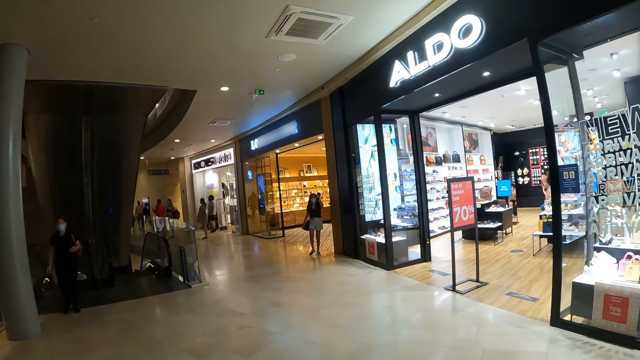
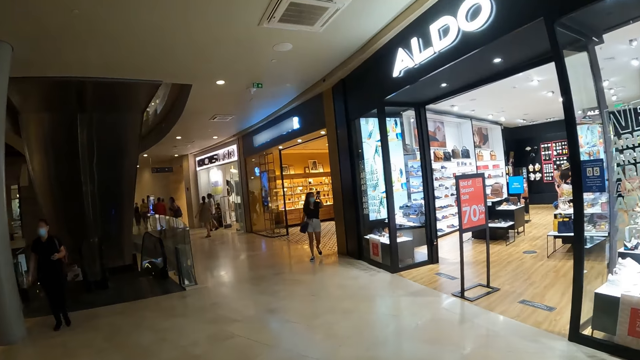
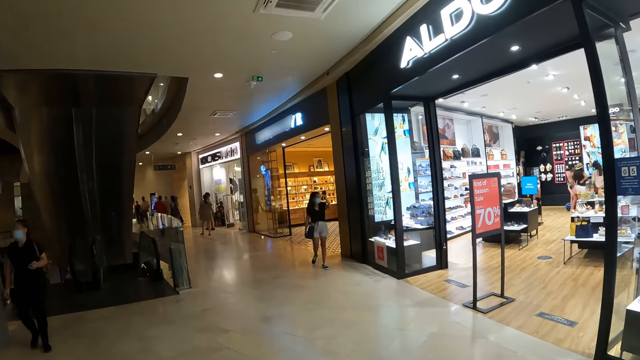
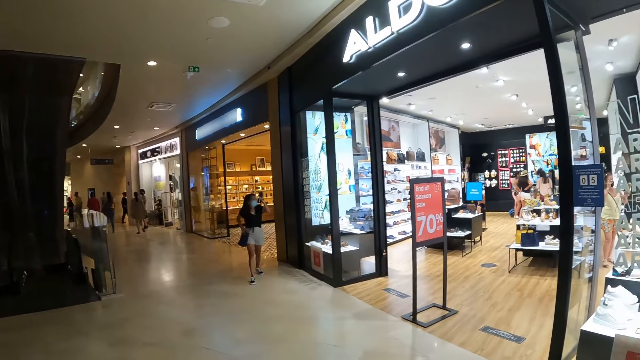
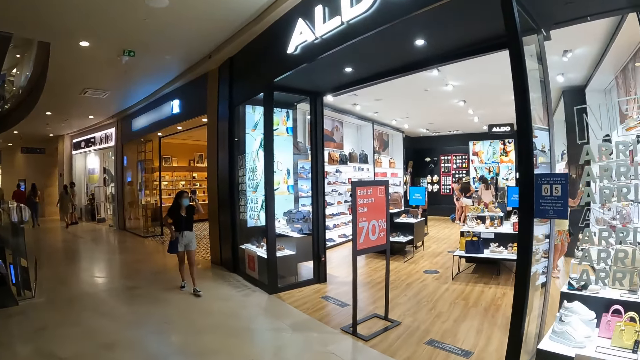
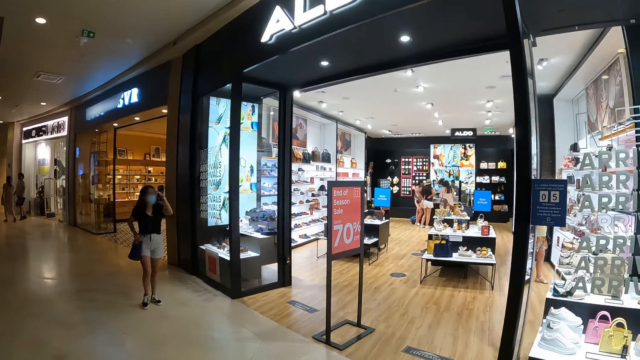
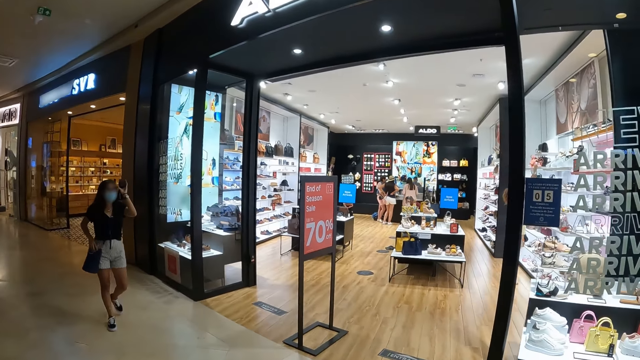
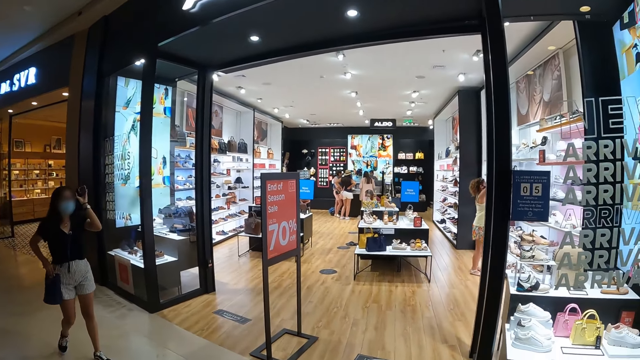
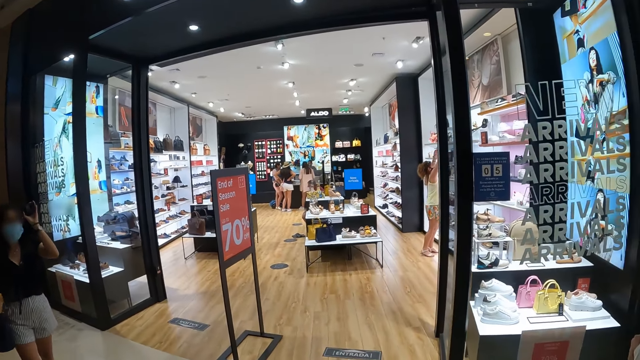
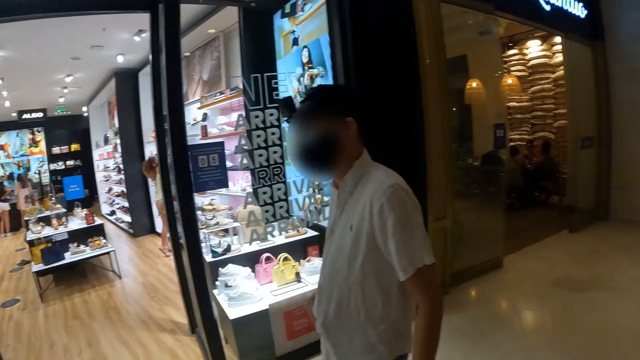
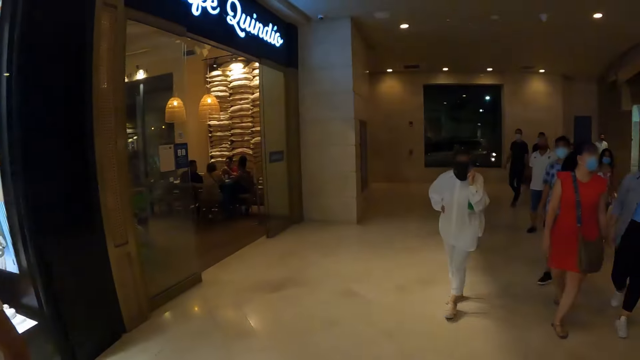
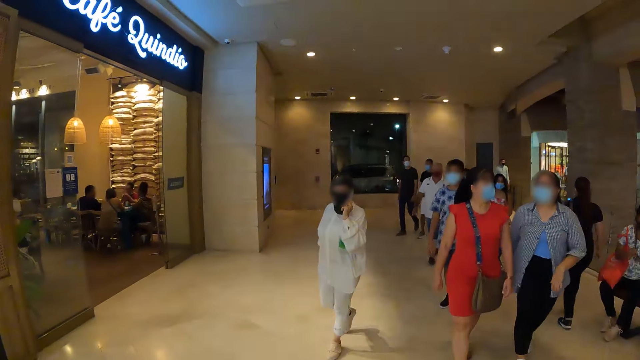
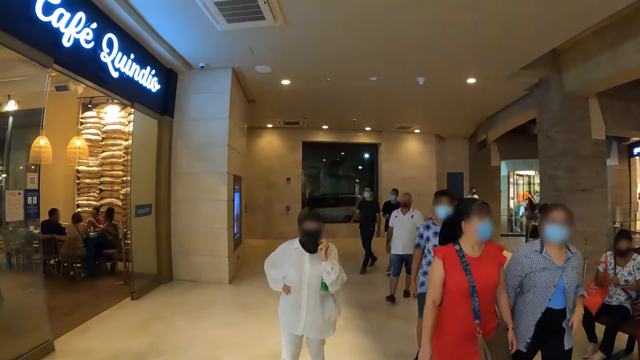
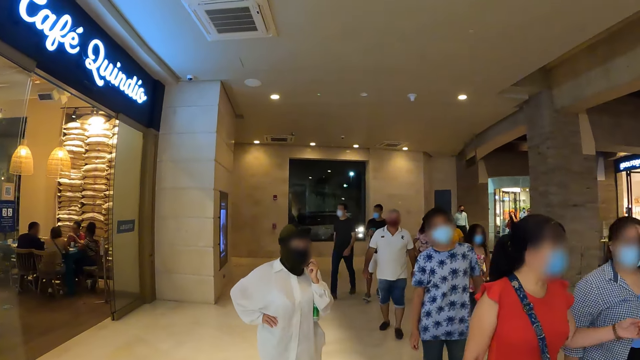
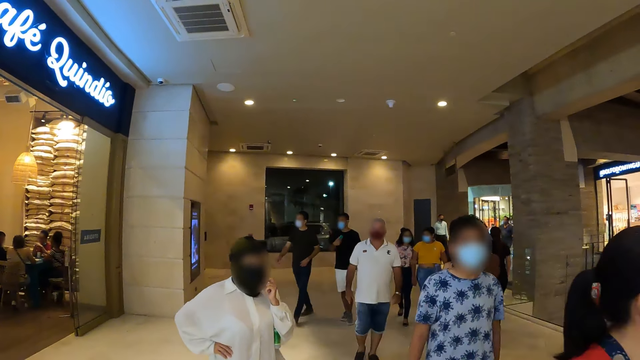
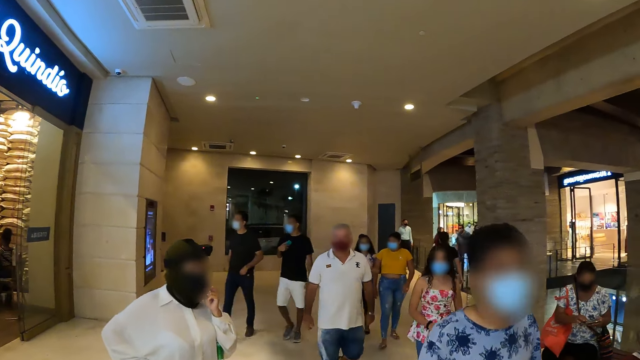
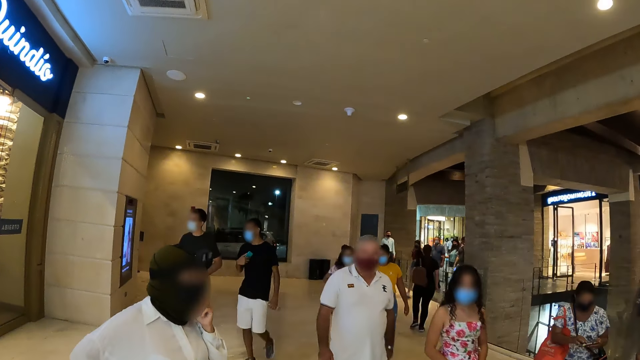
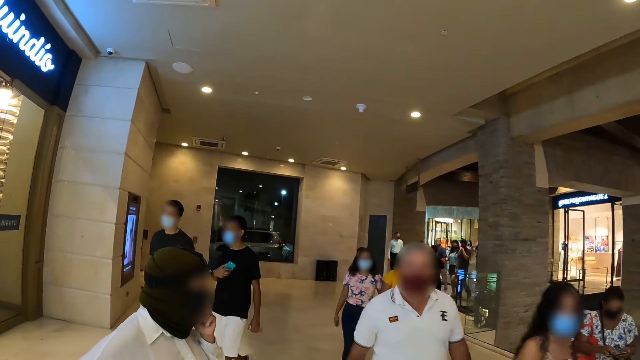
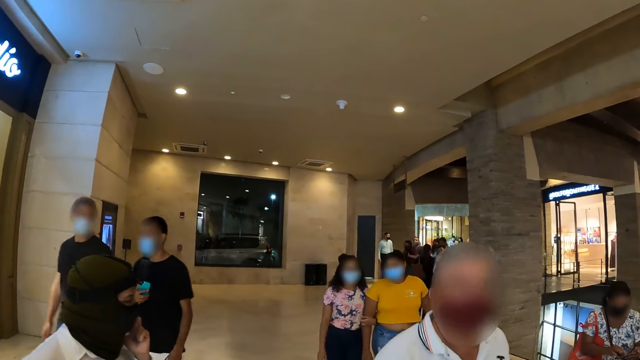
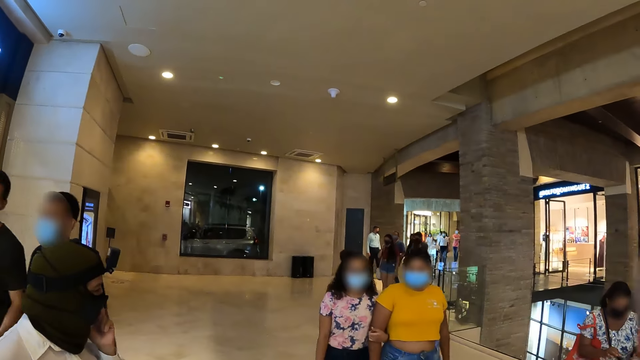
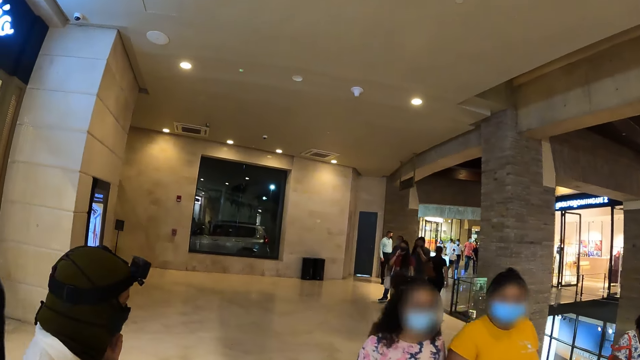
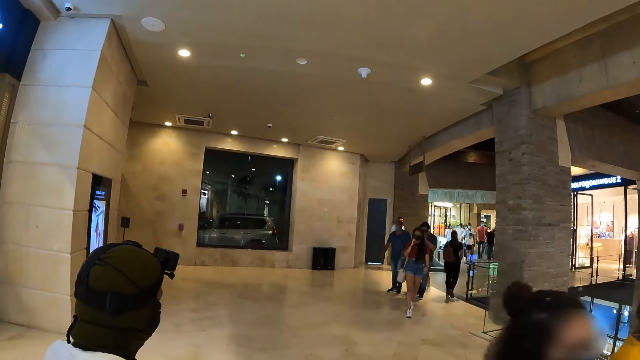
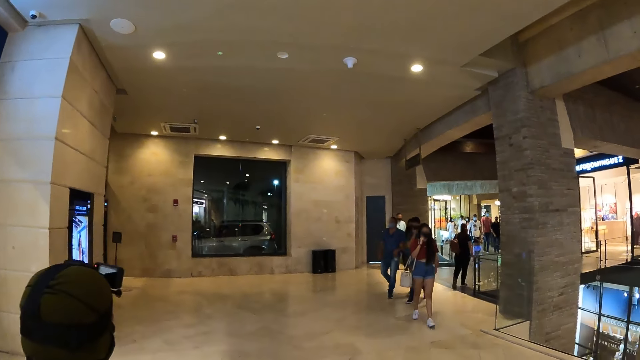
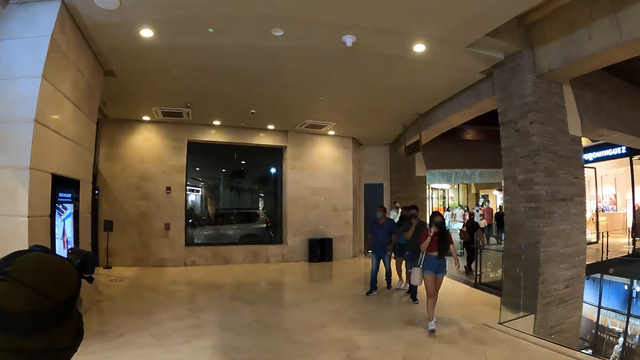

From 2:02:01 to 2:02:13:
A woman holds a camera with her left hand. The camera wearer looks around a mall and walks around the mall.

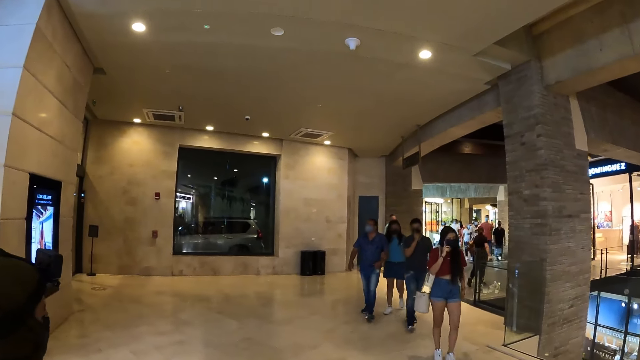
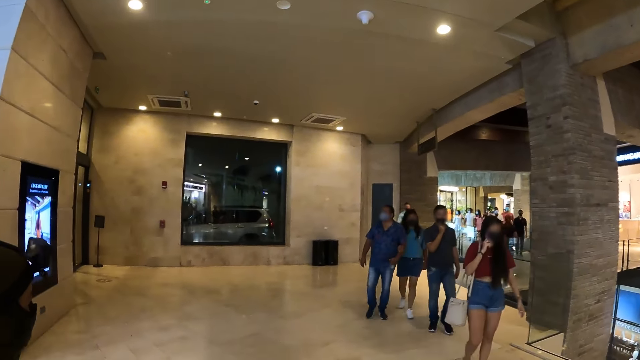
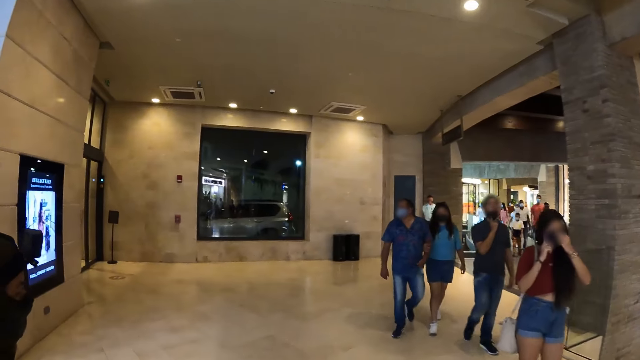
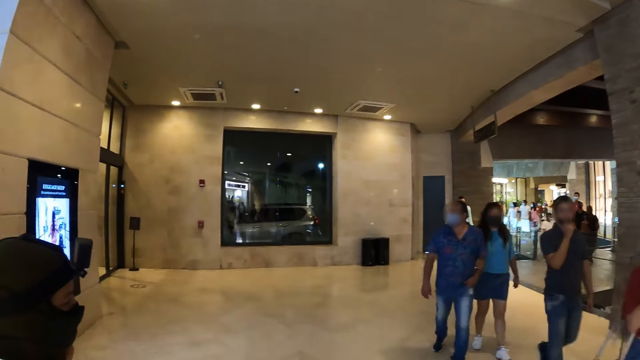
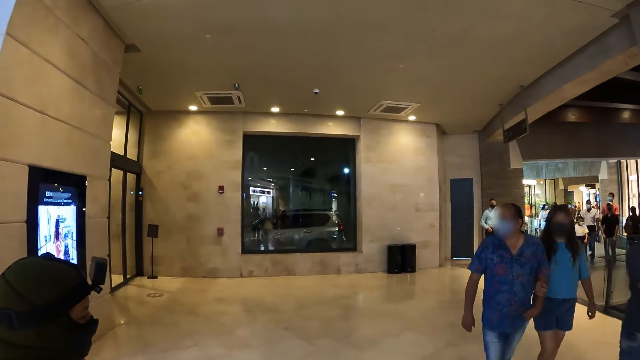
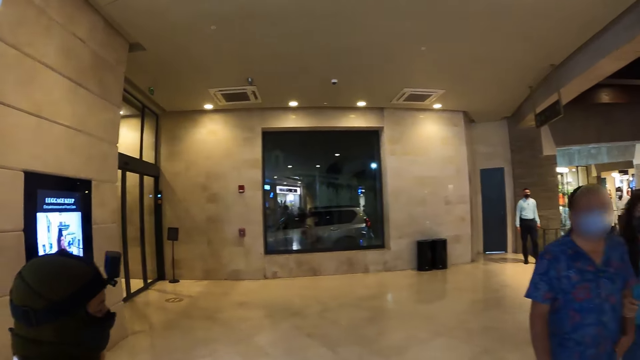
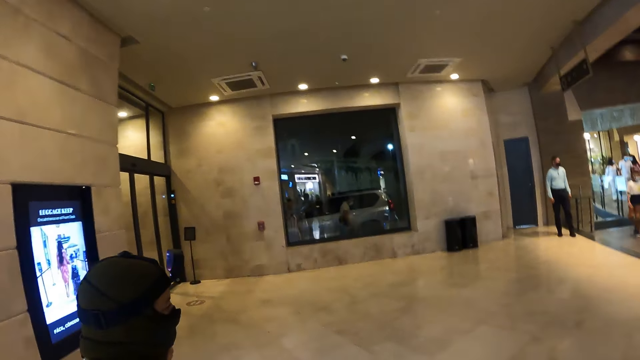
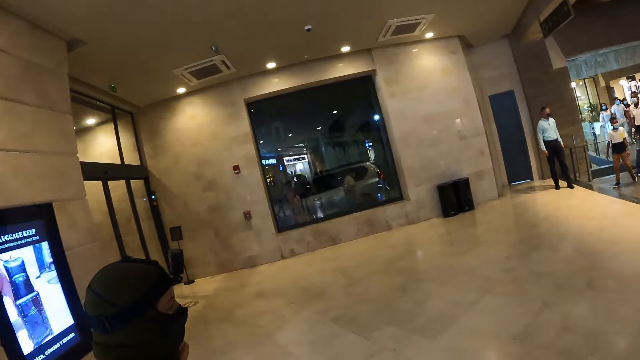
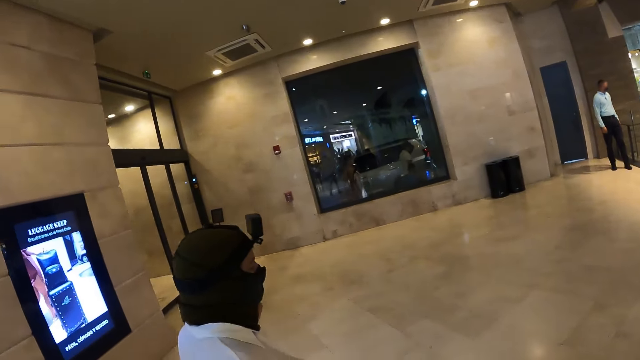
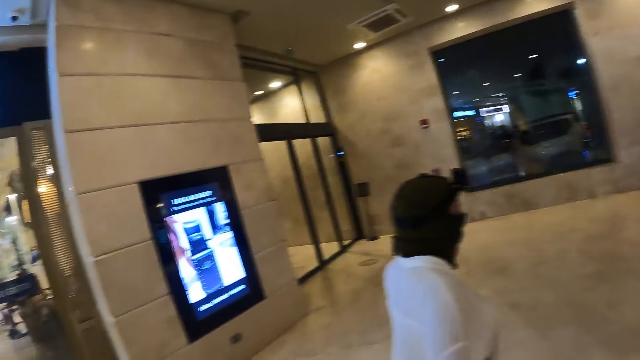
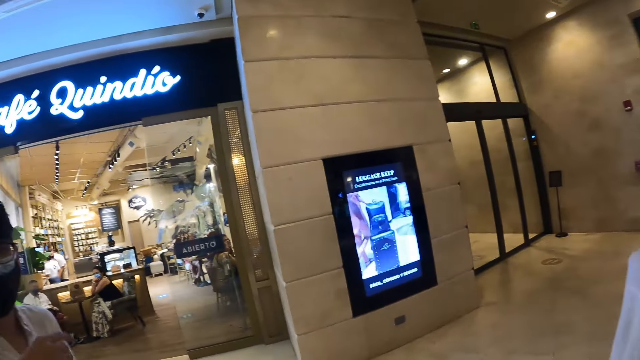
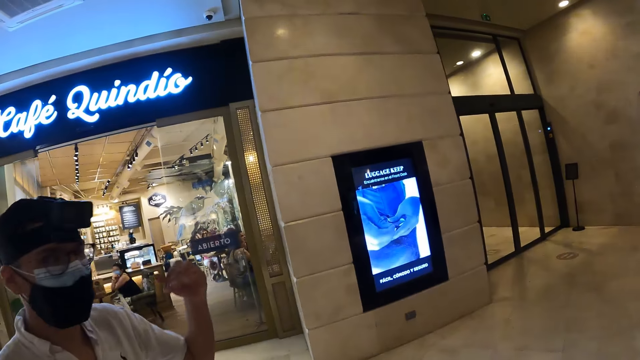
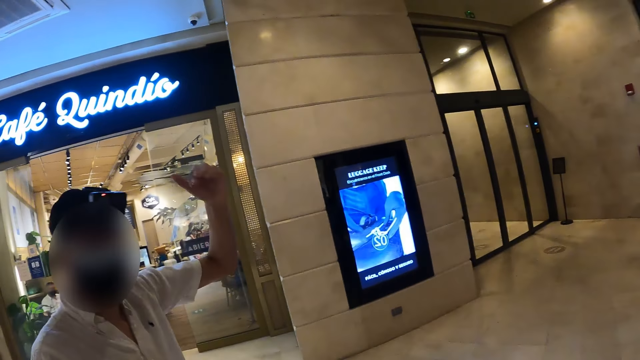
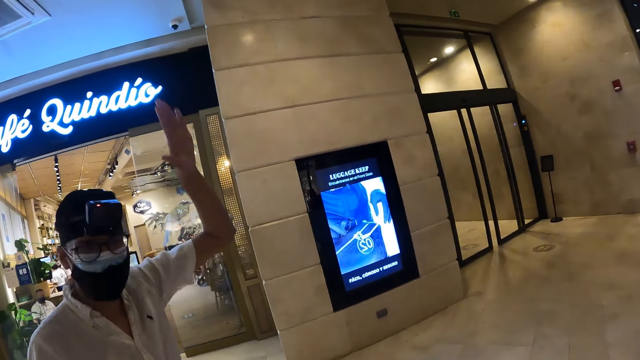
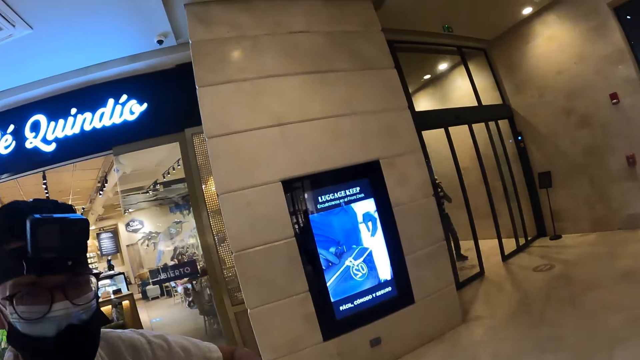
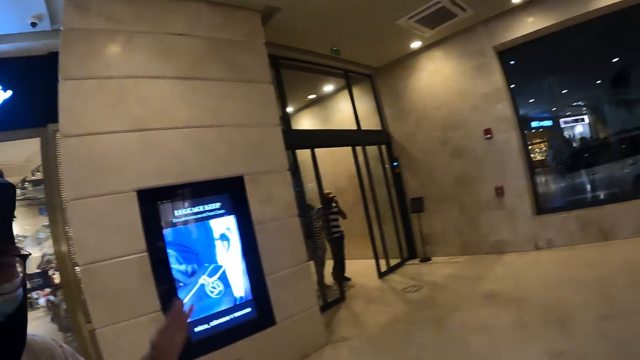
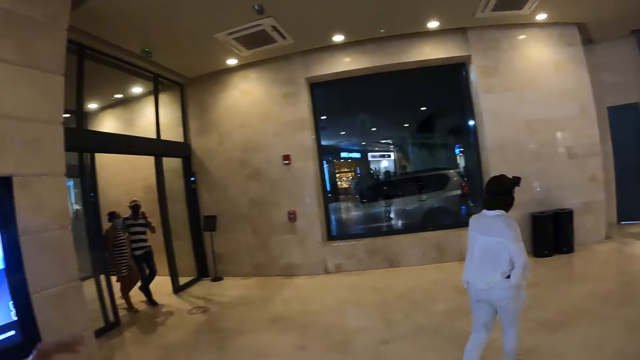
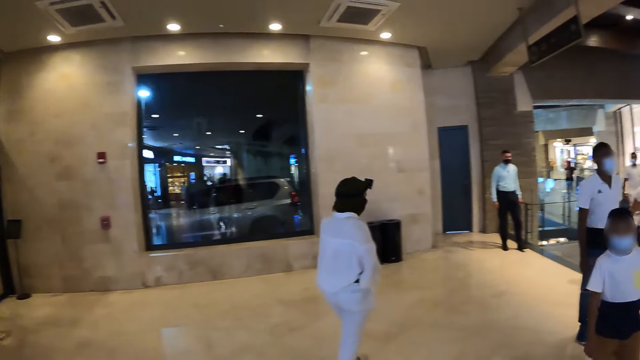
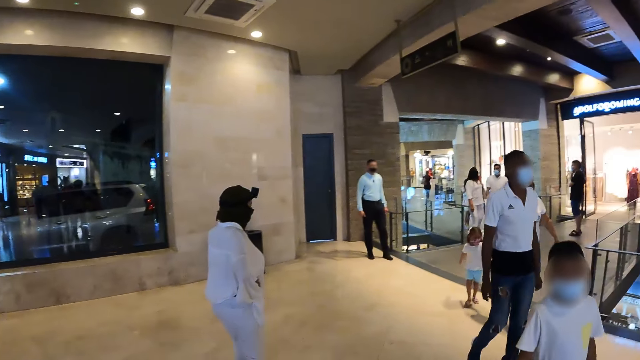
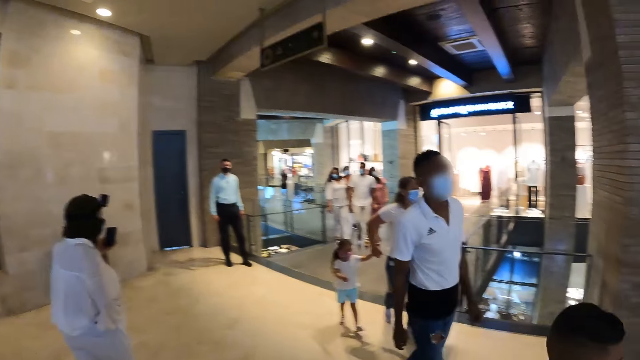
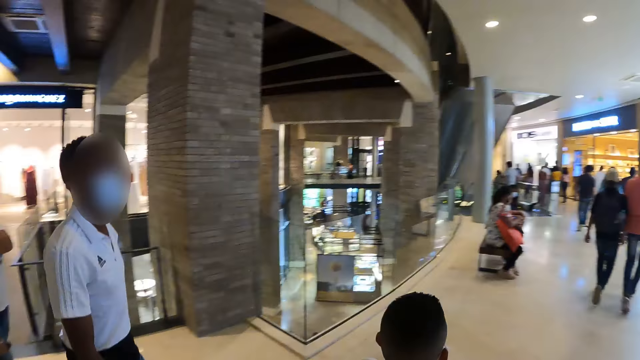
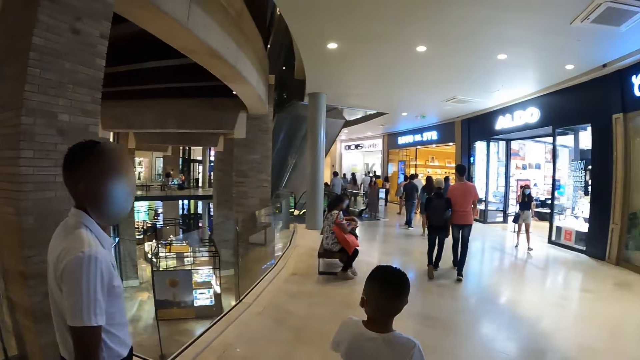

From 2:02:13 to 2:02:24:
A man interacts with the camera wearer. The camera wearer walks around a mall.
